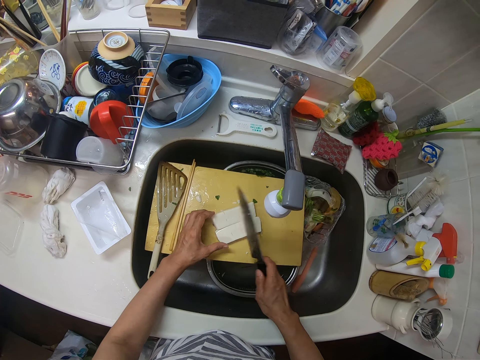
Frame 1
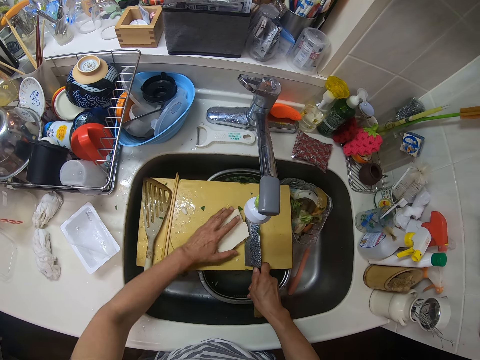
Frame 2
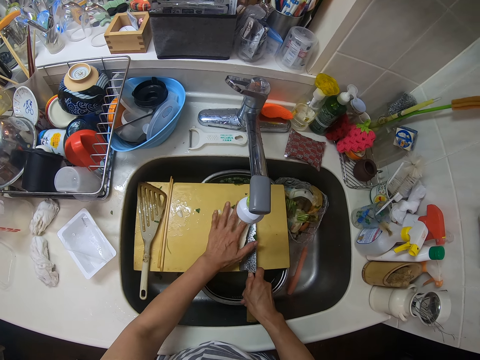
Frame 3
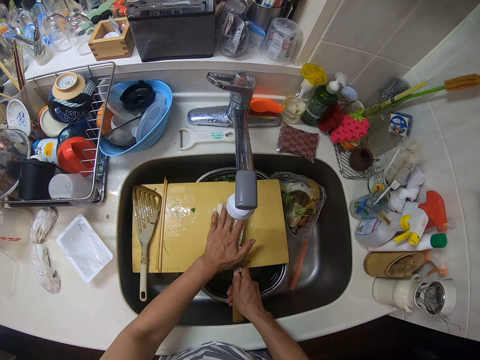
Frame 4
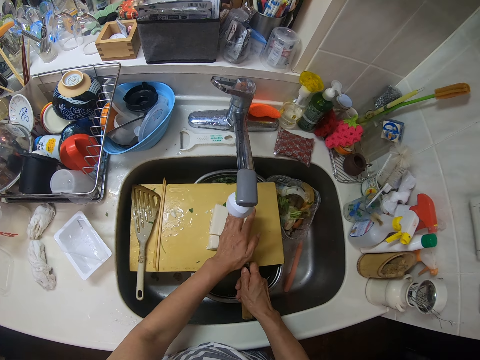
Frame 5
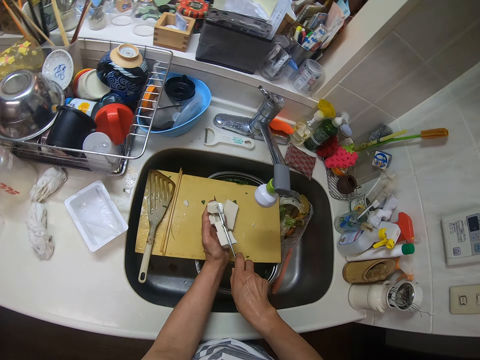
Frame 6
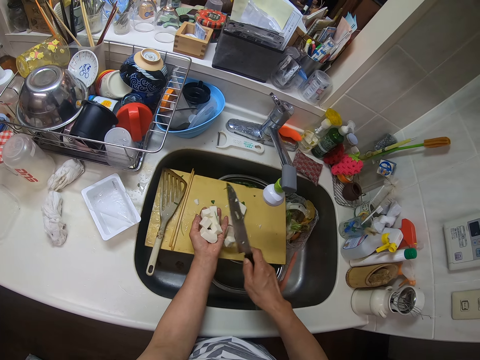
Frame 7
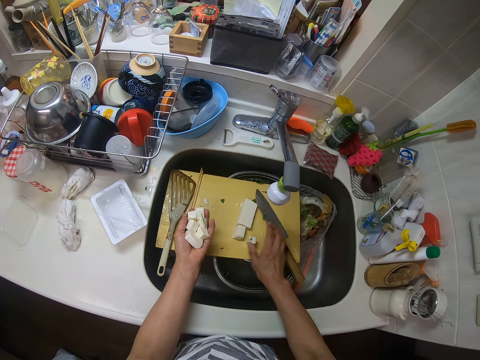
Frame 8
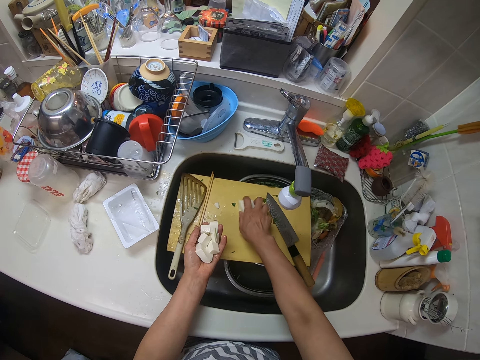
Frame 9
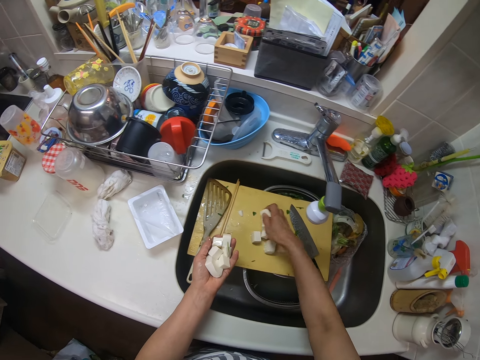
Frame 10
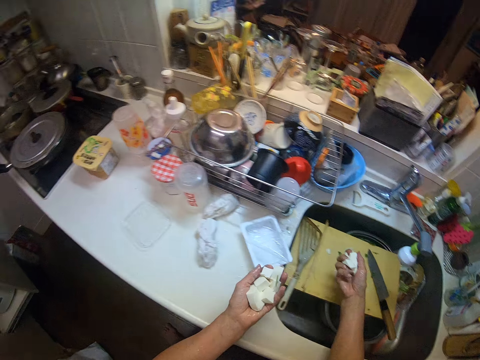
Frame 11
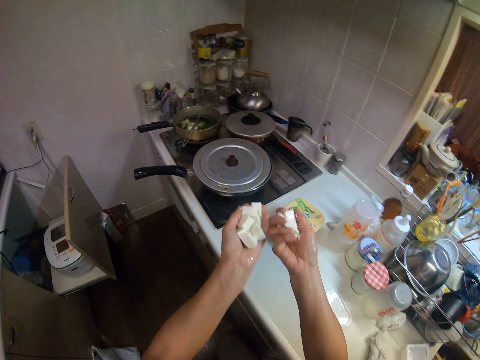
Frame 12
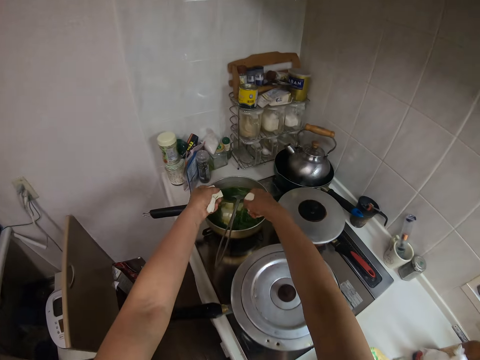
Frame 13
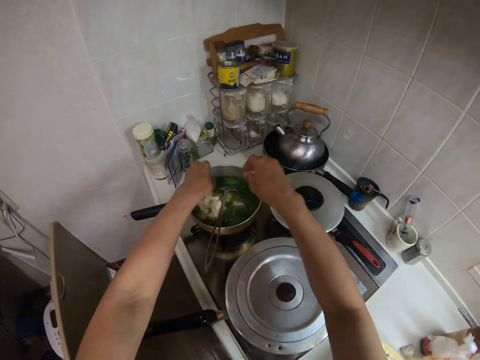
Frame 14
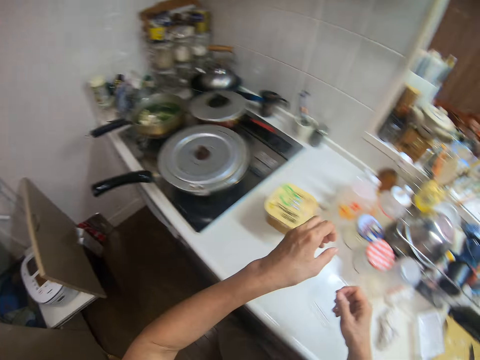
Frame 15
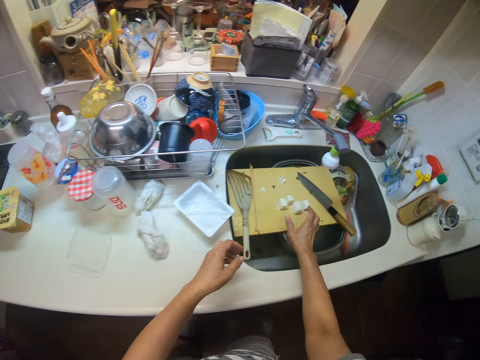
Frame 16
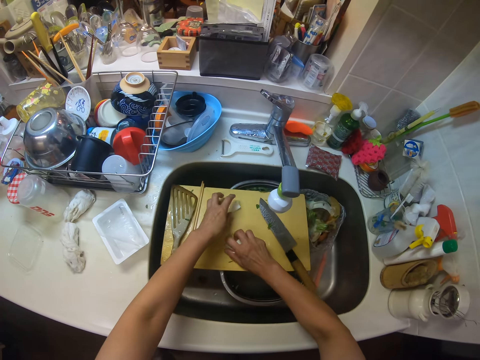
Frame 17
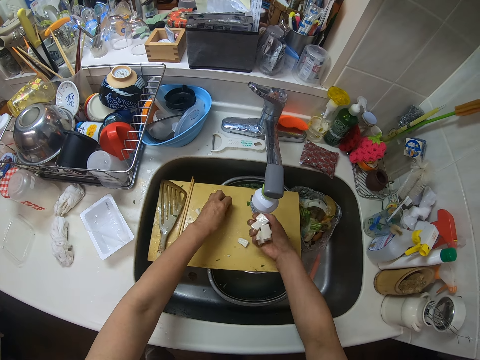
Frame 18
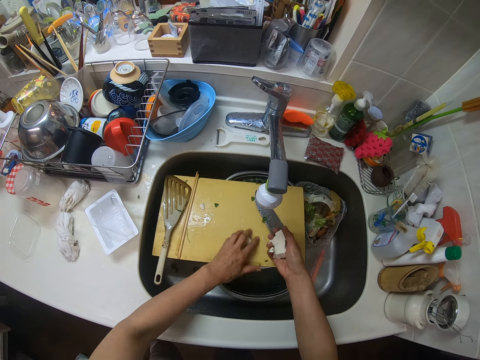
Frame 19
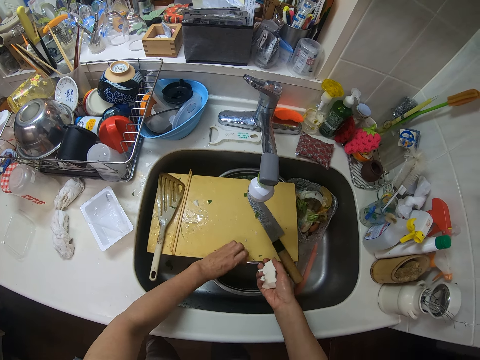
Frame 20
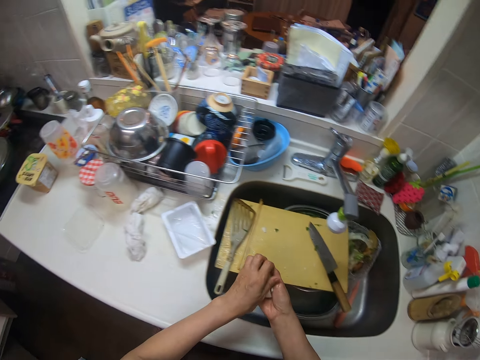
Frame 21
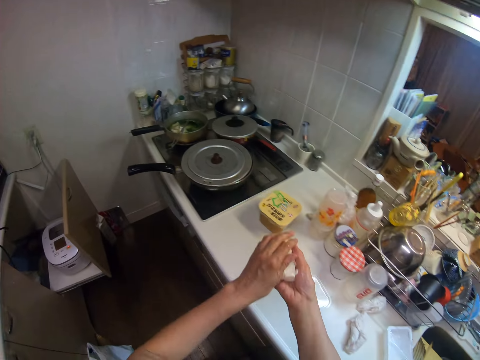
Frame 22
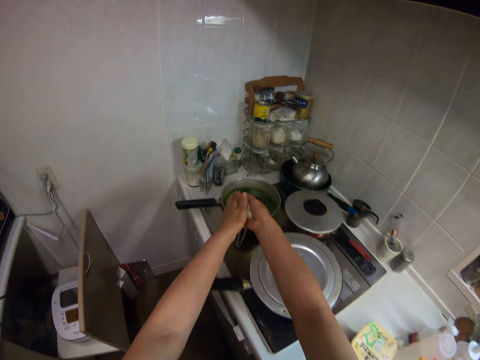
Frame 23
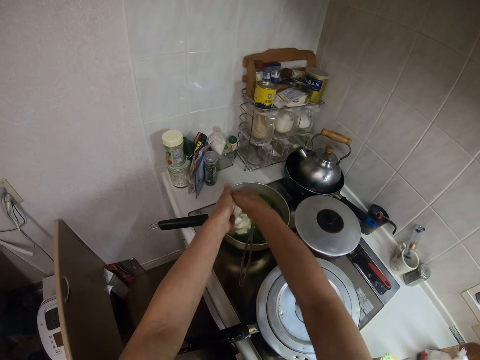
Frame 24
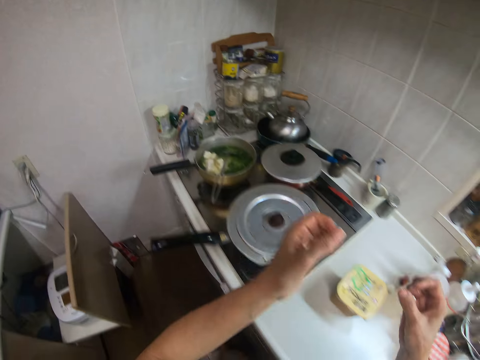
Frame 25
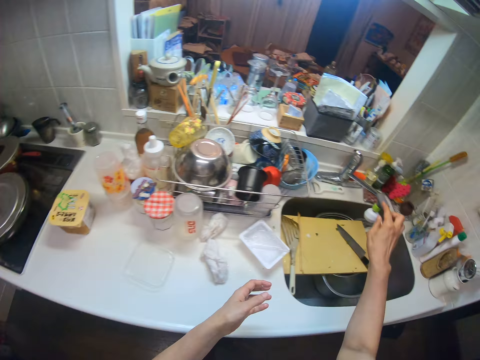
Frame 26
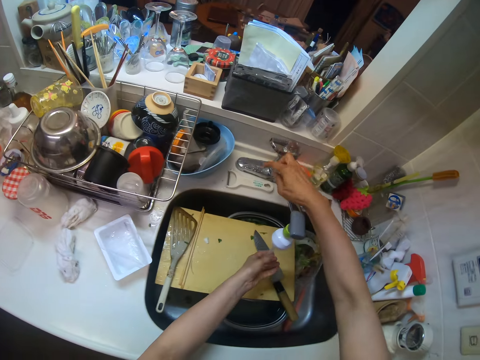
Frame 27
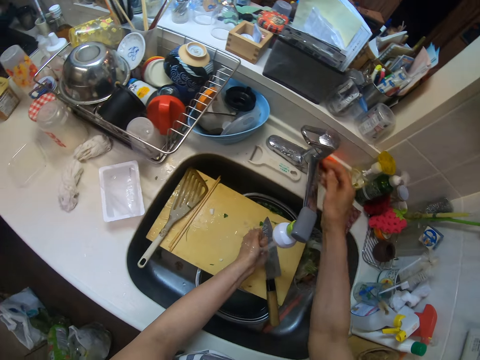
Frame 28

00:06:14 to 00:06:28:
The camera wearer packs the butter from the chopping board. She drops the knife on the board. She drops the butter in the pan. She packs the butter from the chopping board. She drops the butter in the pan. She turns on the tap and rinses her hands with water.

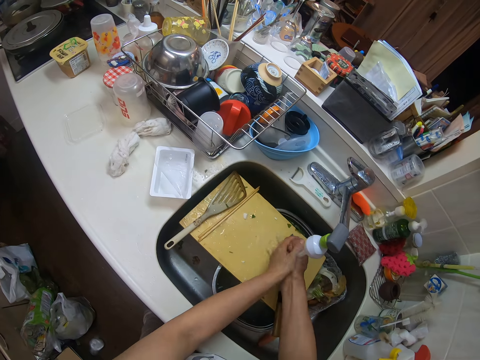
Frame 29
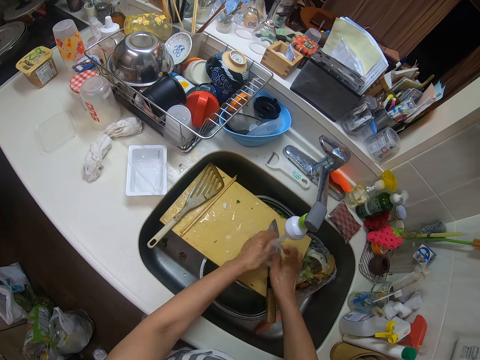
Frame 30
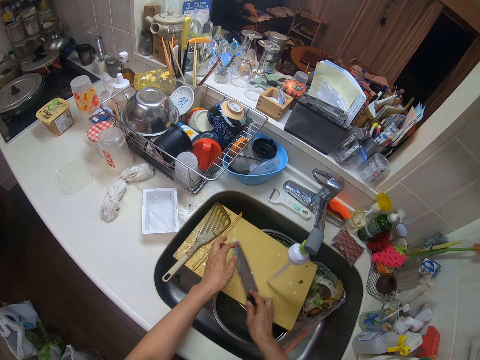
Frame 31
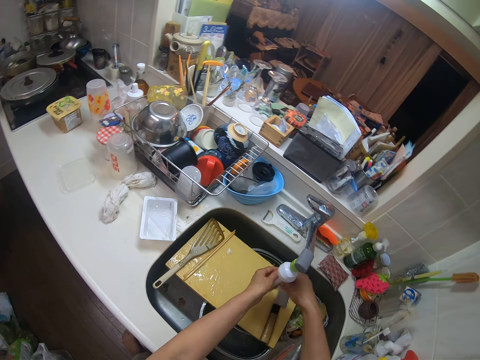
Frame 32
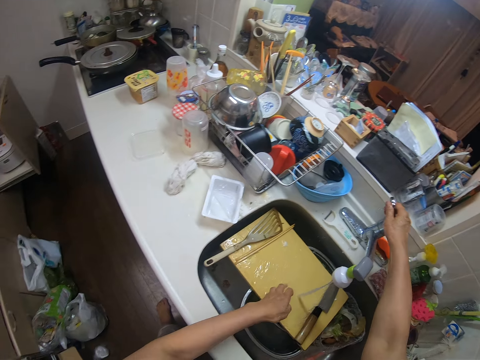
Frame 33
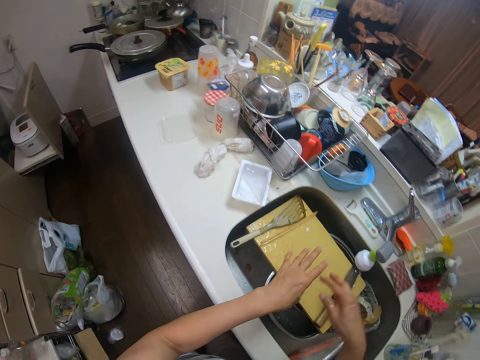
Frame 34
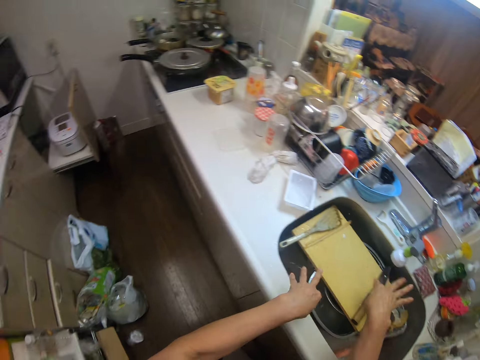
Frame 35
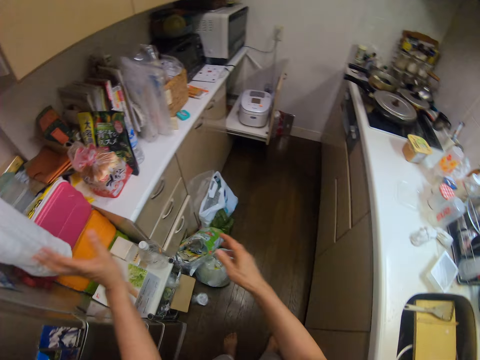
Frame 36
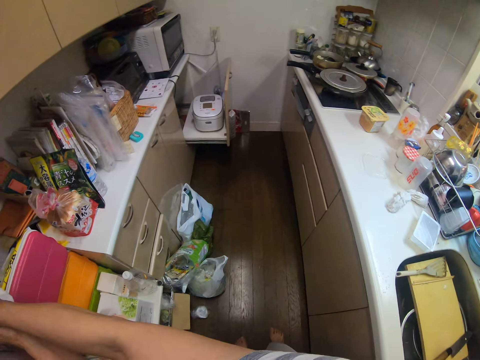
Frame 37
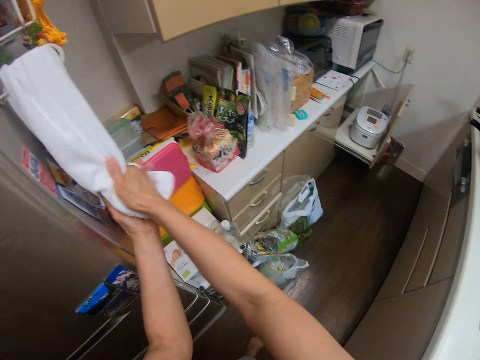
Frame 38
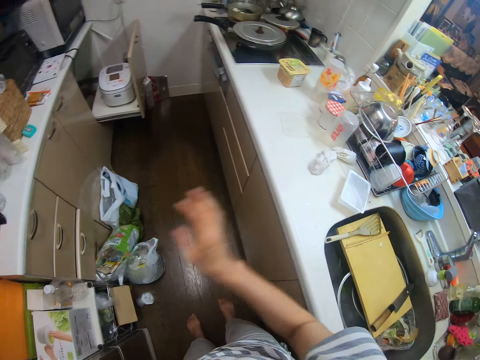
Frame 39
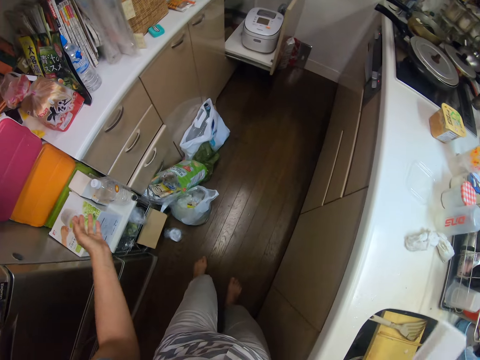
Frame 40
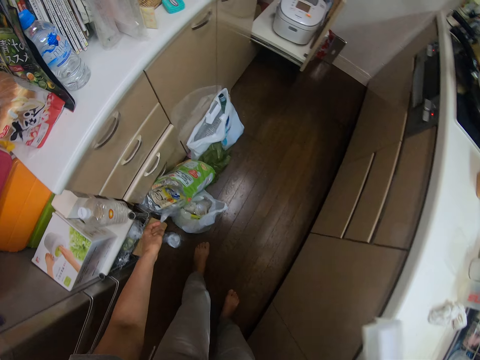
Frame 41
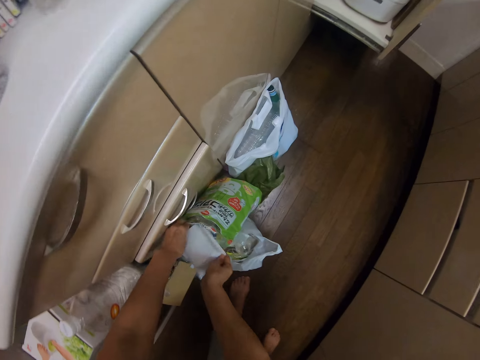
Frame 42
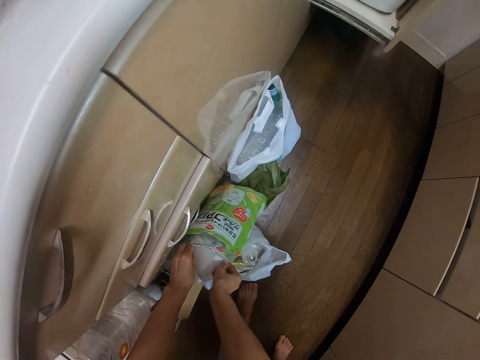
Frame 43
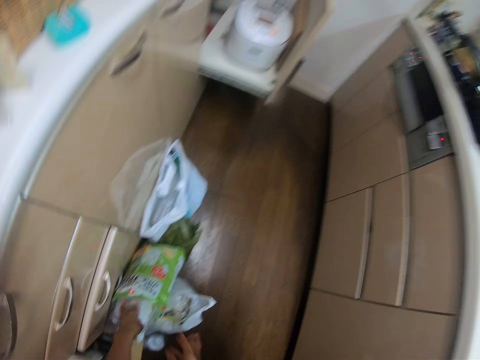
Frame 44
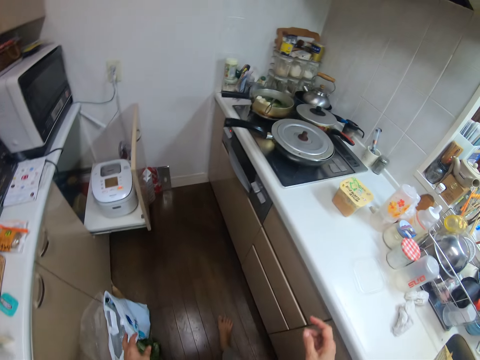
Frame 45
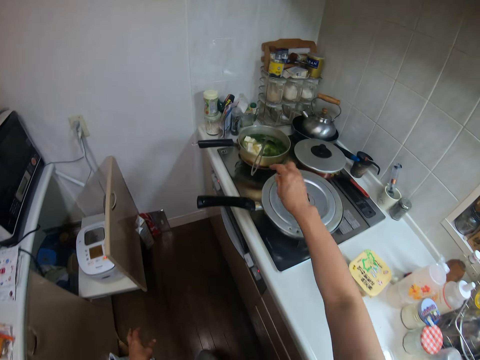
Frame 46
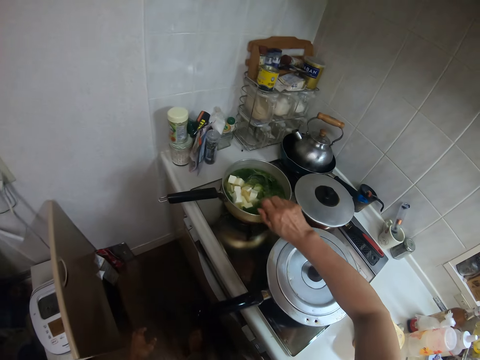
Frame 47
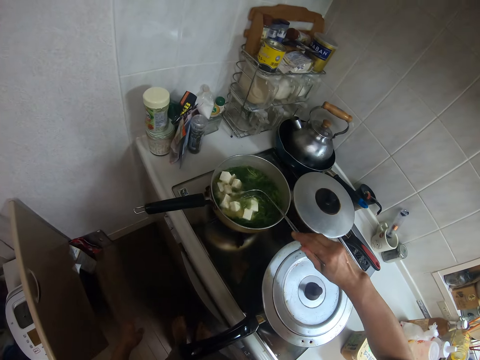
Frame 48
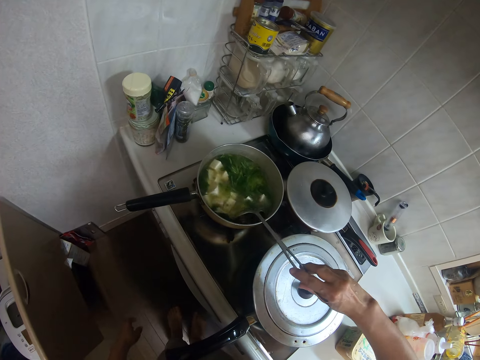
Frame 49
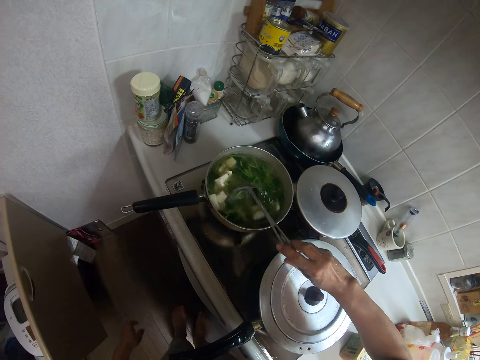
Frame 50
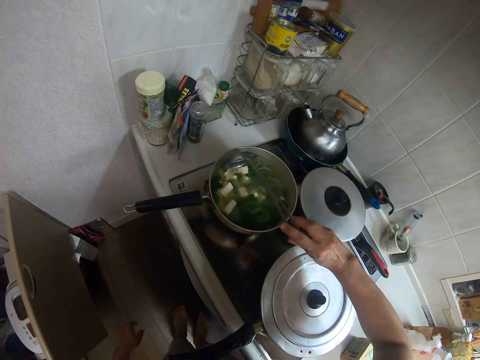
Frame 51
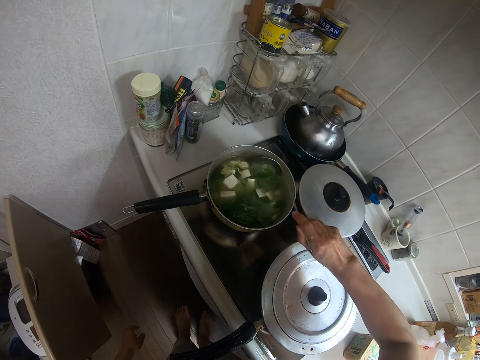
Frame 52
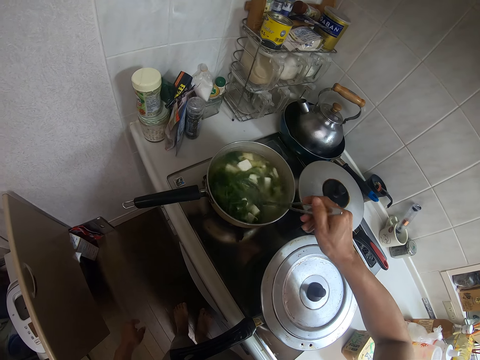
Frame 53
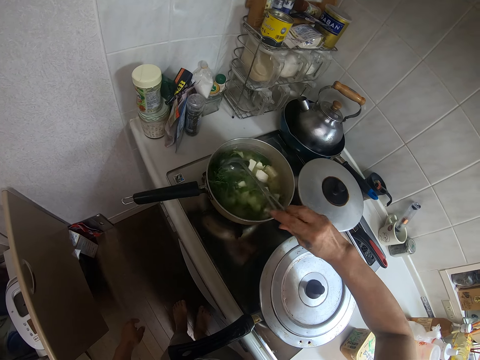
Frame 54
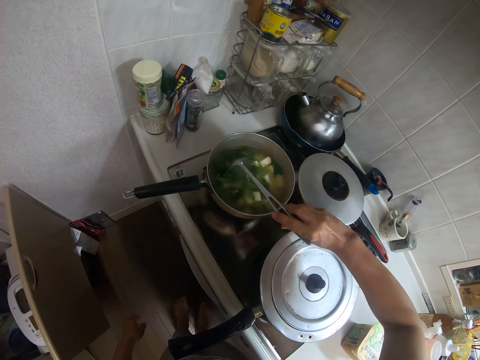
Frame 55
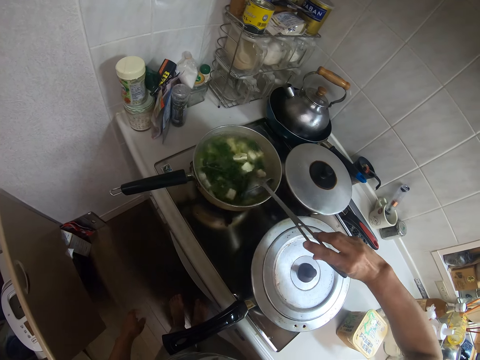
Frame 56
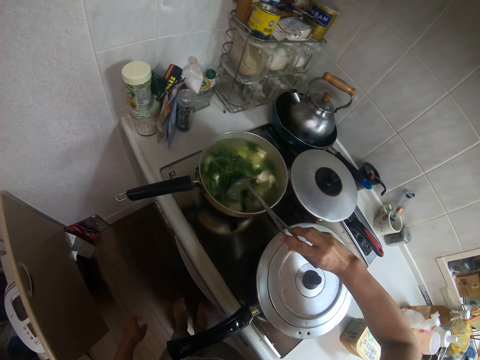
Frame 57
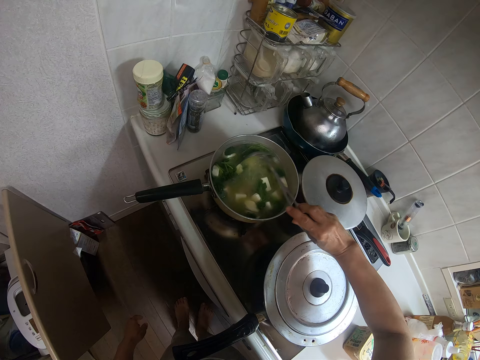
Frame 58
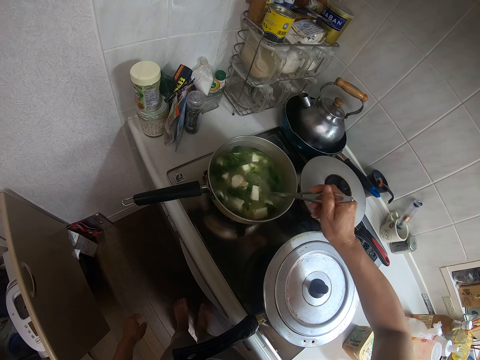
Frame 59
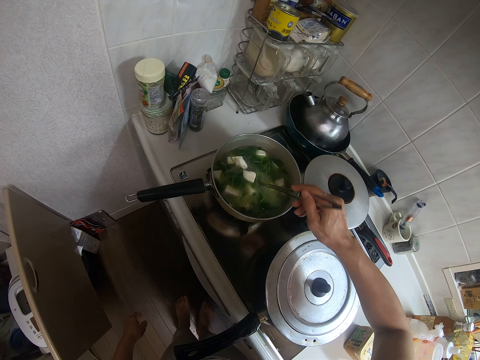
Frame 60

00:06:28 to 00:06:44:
The camera wearer moves the knife. She turns off the tap. She shakes the hands. She cleans her hands with a kitchen towel. She picks up the cheese container from the kitchen worktop. She puts the container in a bag. She picks the cooking spoon from the pan and stirs the vegetables and butter in the pan. She holds the cooking spoon.
